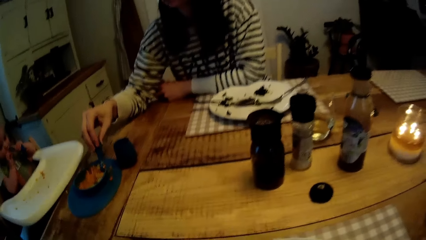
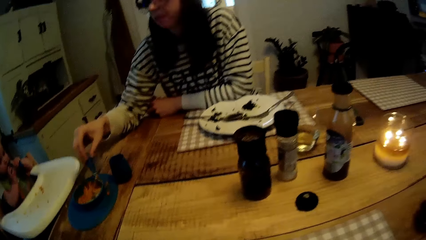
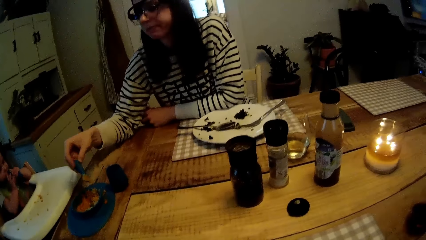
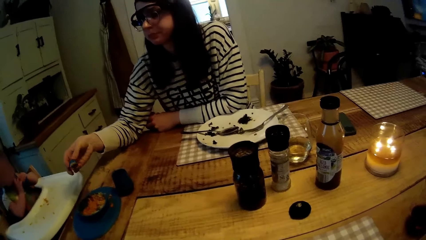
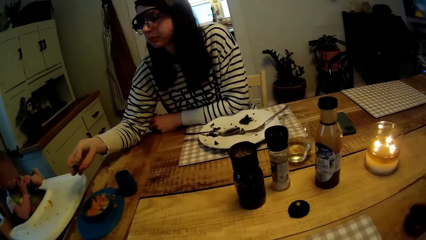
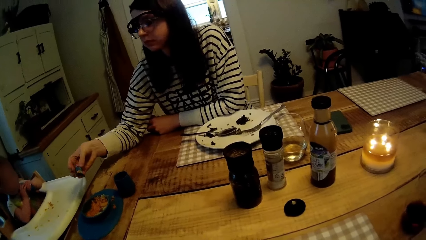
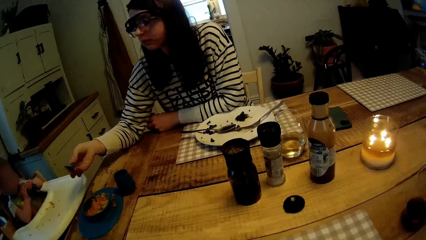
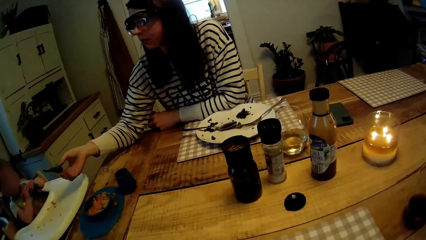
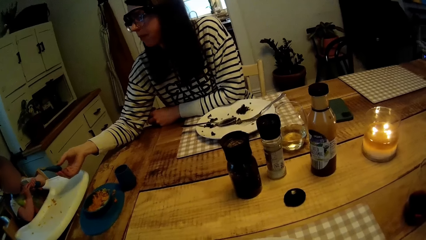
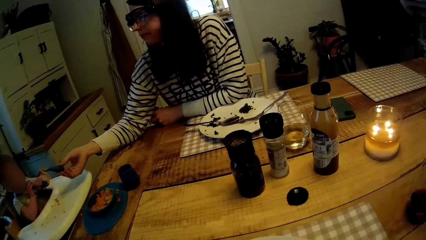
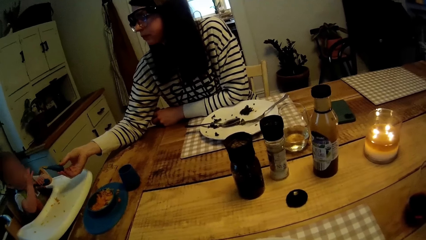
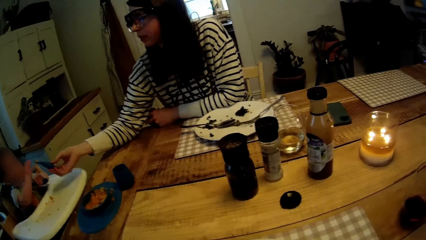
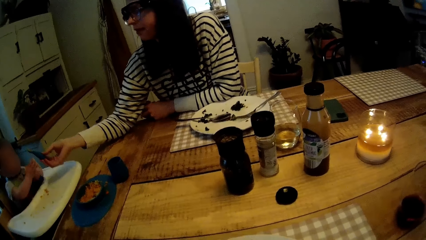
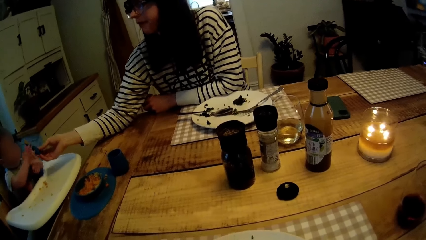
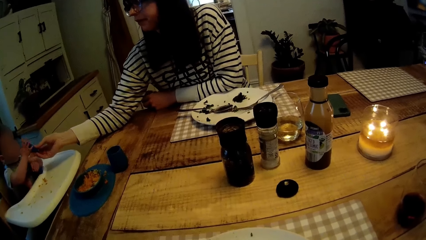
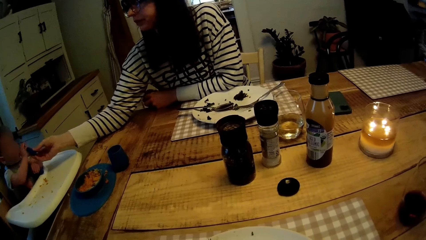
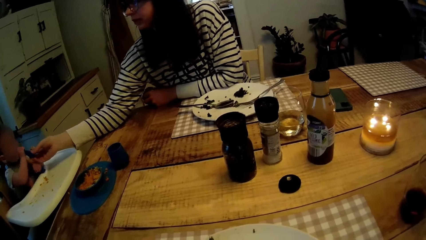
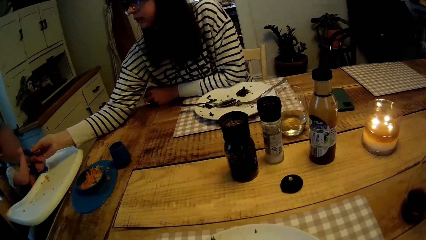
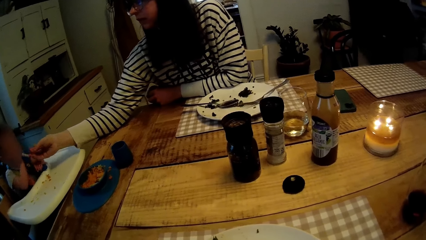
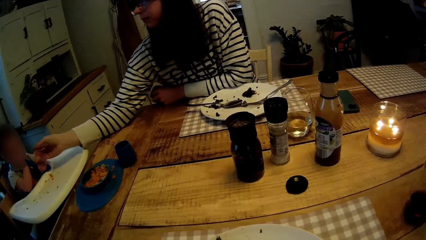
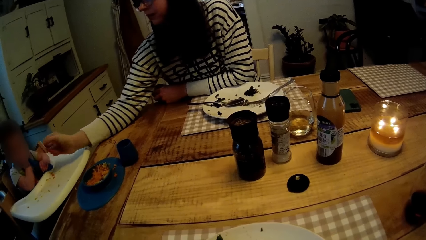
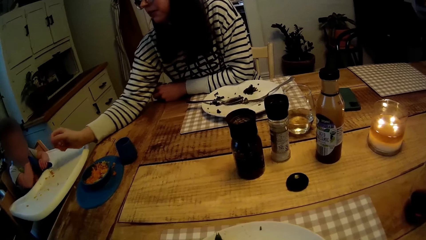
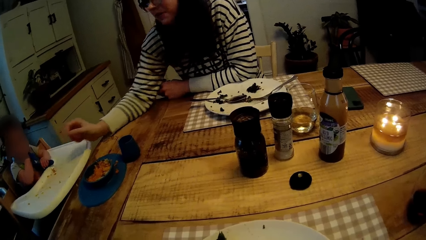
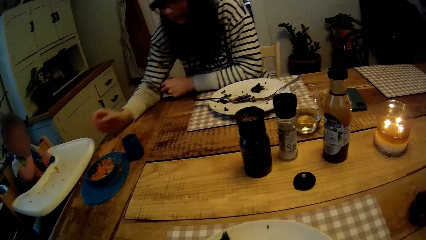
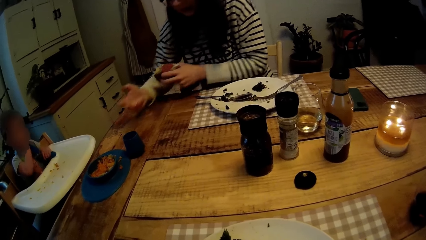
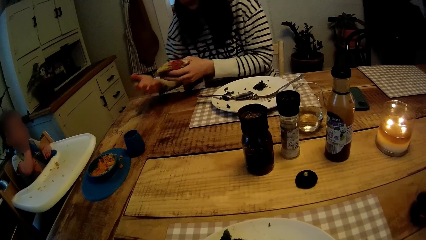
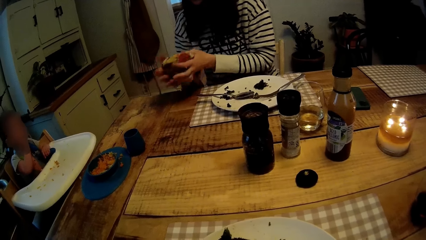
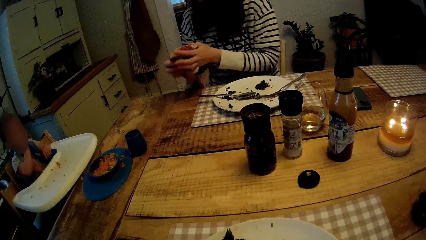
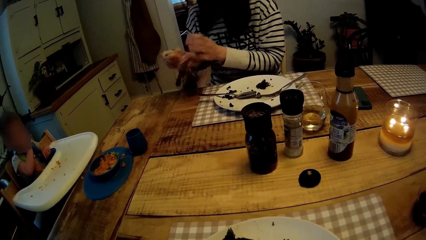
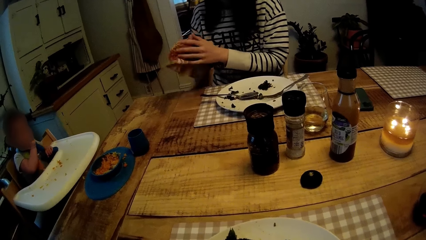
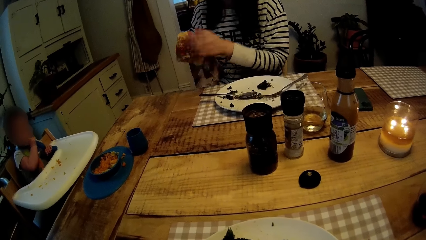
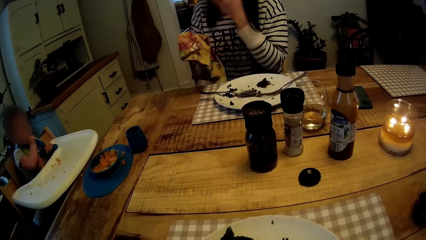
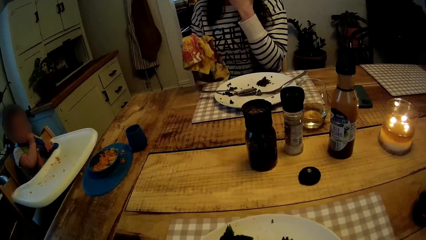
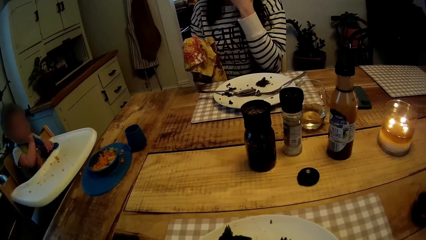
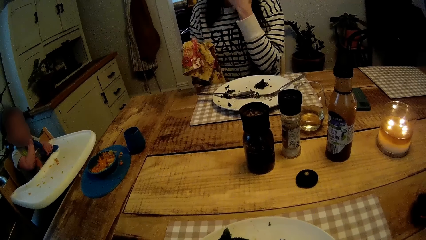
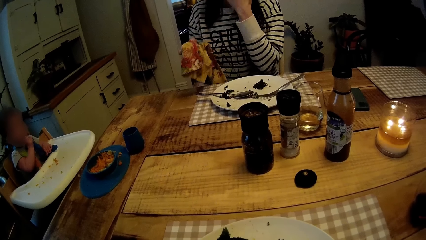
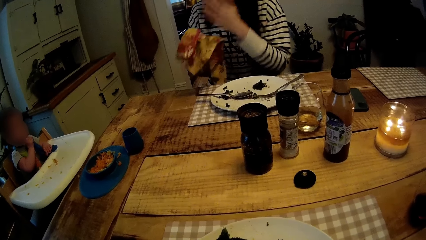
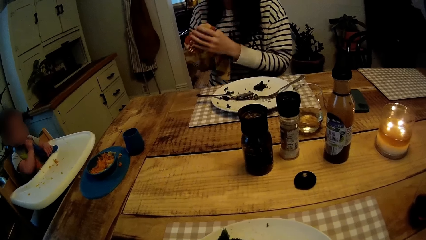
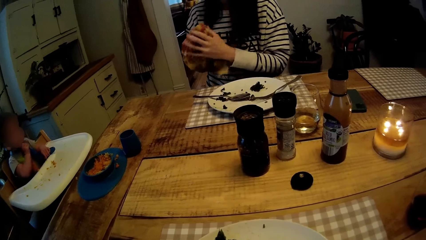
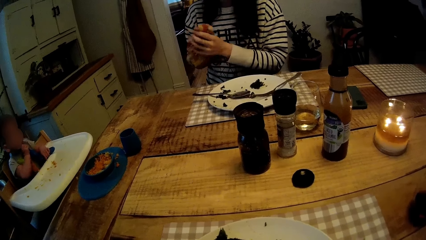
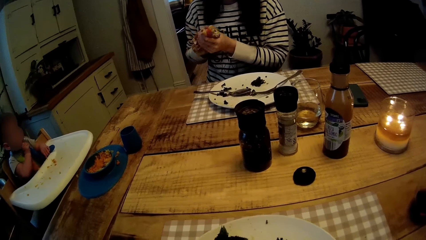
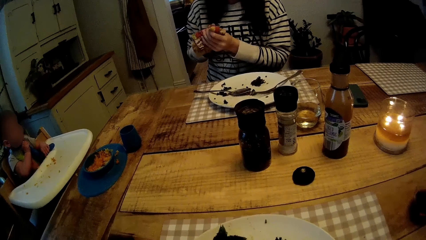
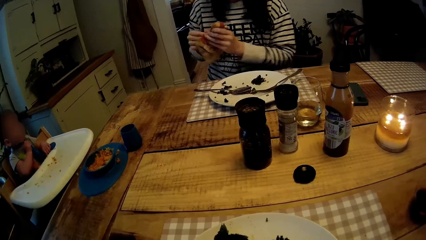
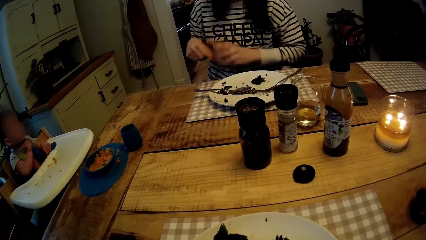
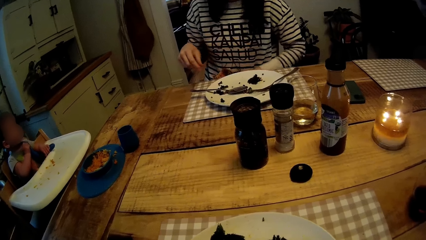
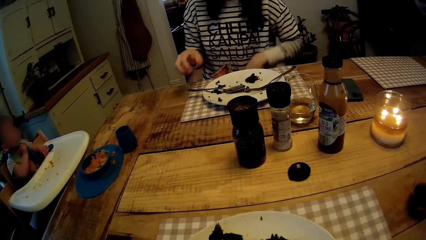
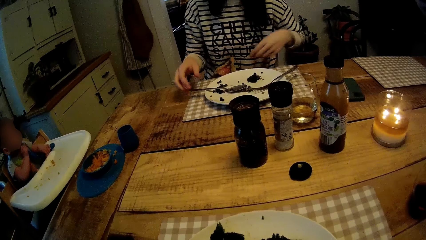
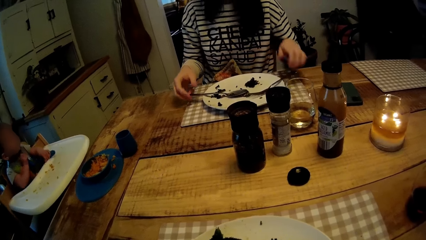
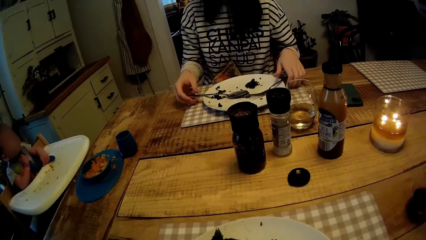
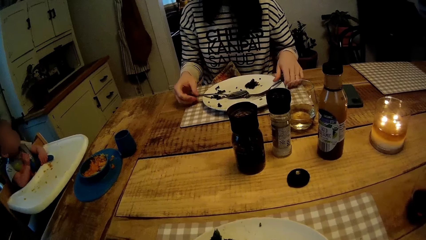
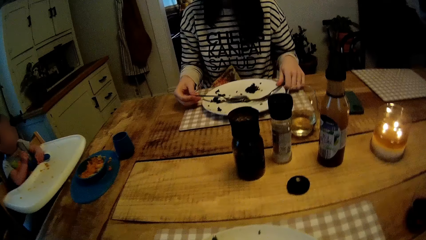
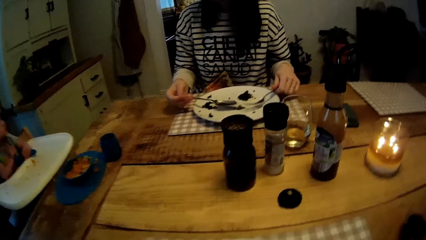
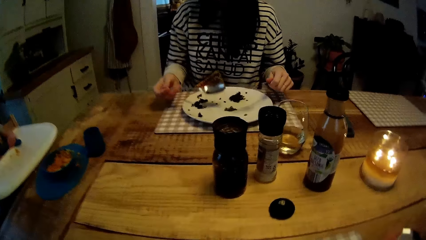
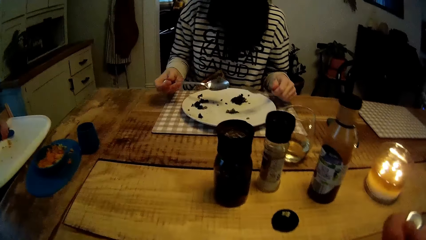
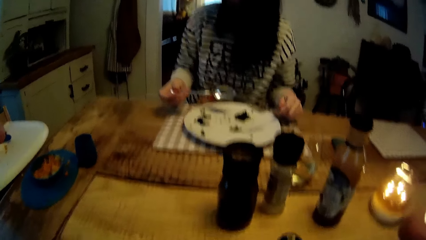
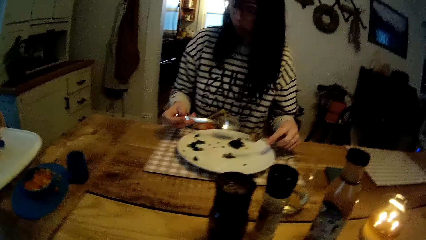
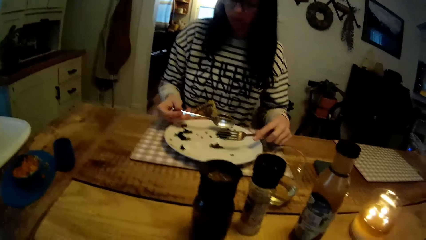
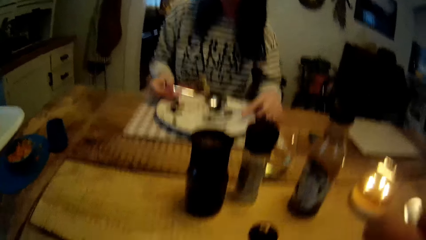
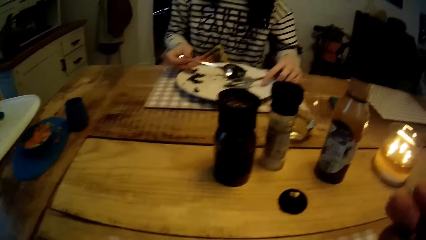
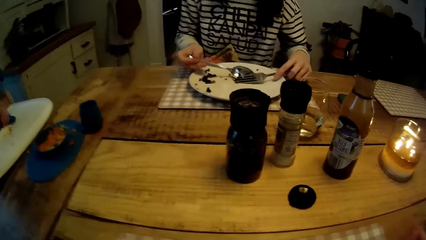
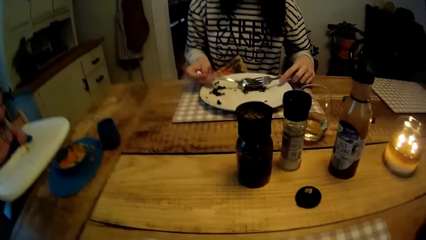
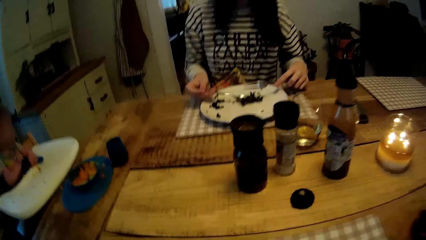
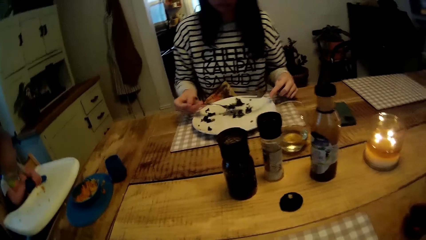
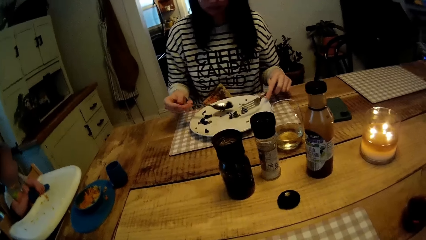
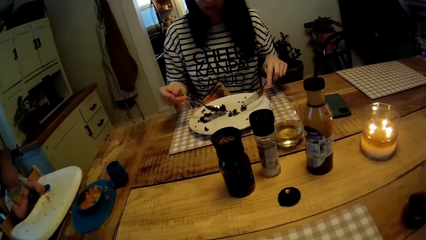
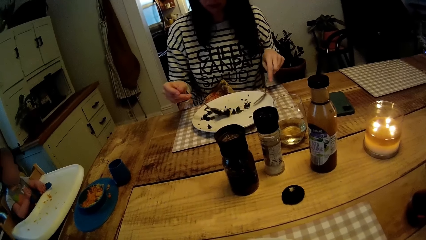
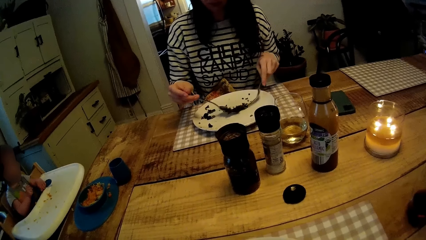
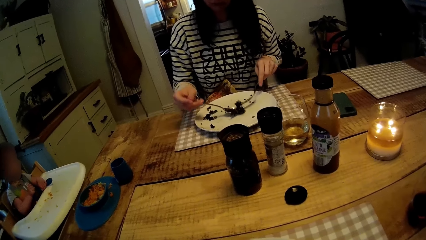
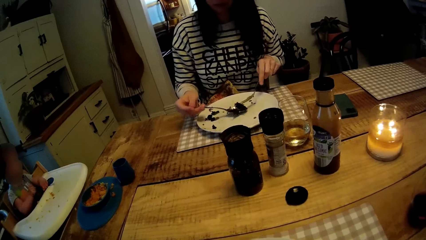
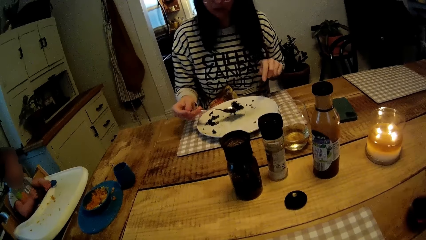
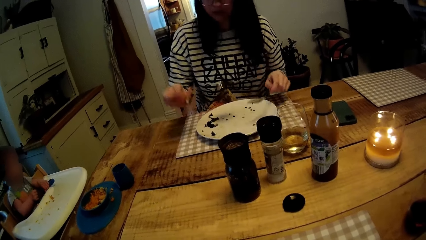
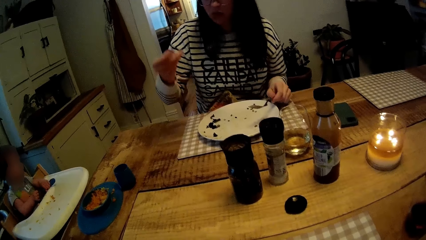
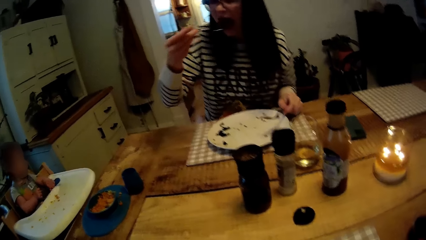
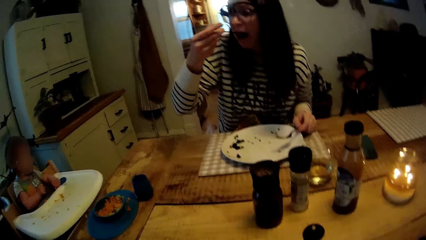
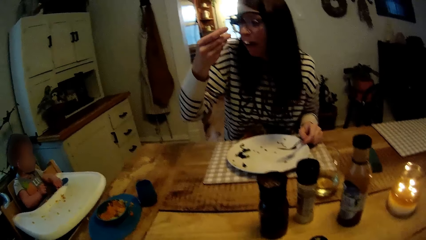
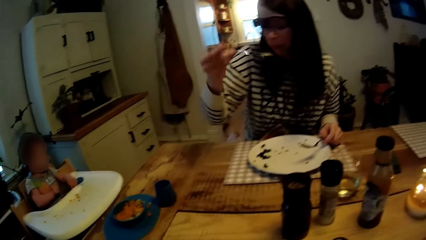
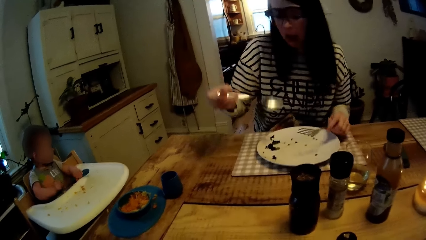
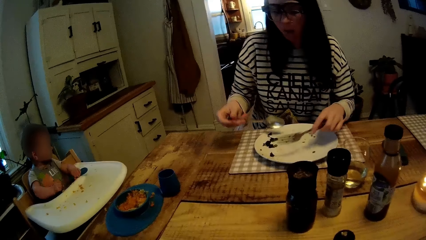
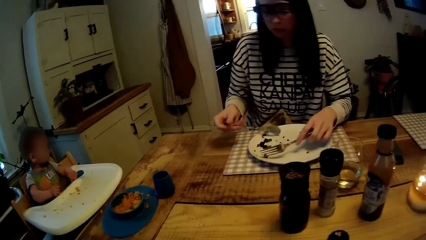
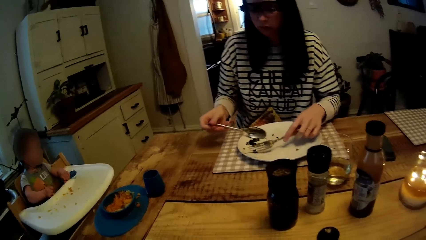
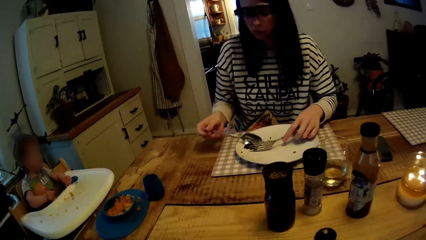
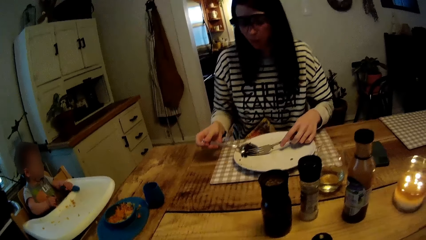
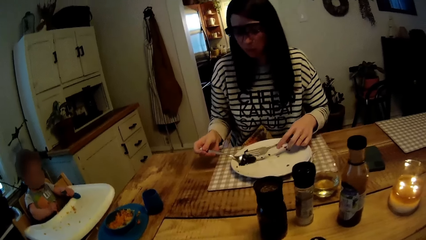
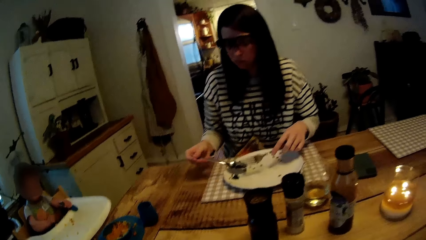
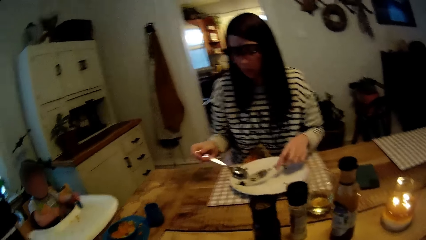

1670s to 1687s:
The woman gives the second spoon to the baby. The baby holds the second spoon in her mouth with her right hand. The woman interacts with the baby. The woman wipes both hands with the napkin in her left hand. She holds the napkin in her right hand. She touches her face with her left hand. She wipes both hands with the napkin in her right hand. She holds the napkin in her left hand. She places the napkin onto her lap. She picks the spoon in her plate with her right hand. She picks the fork in her plate with her left hand. The woman eats. She scoops food into the spoon with the fork in her left hand. She eats the food in the spoon. The camera wearer looks at the baby. The woman scoops food into the spoon with the fork in her left hand.
